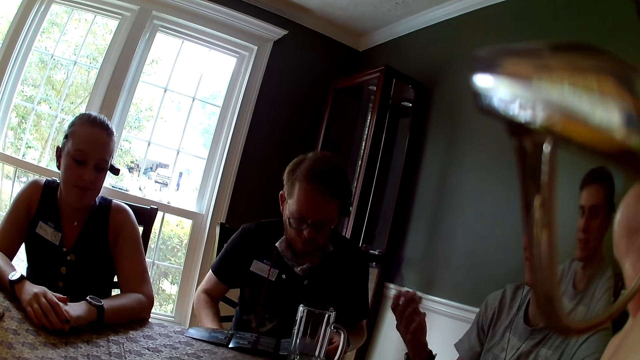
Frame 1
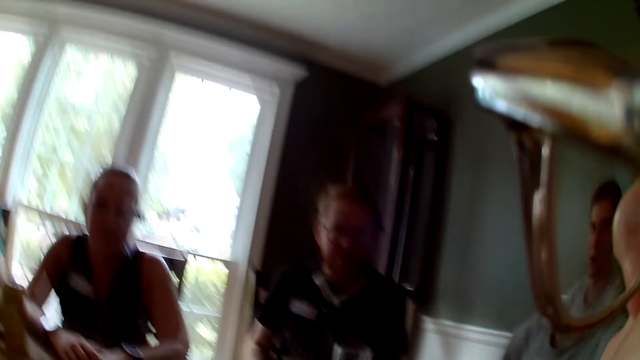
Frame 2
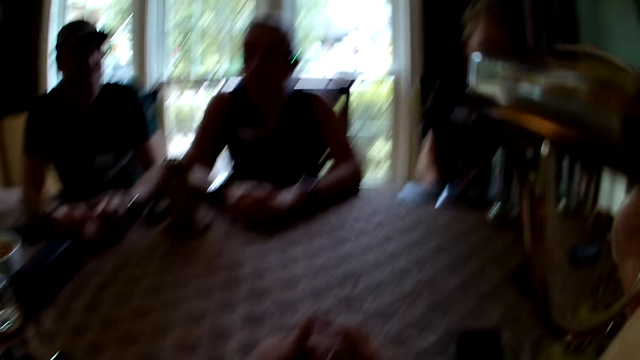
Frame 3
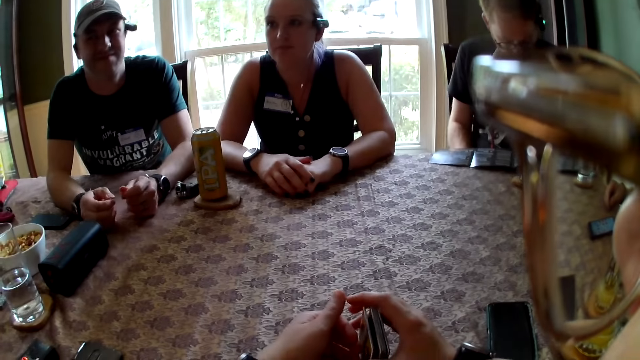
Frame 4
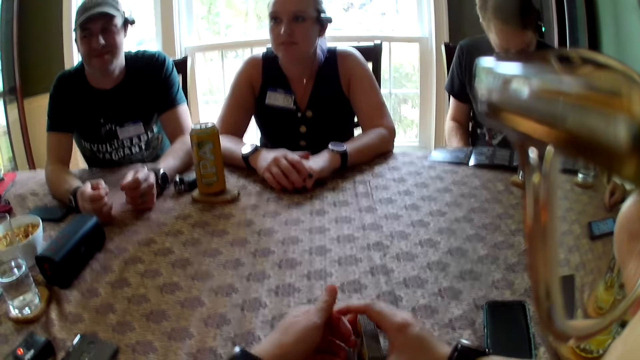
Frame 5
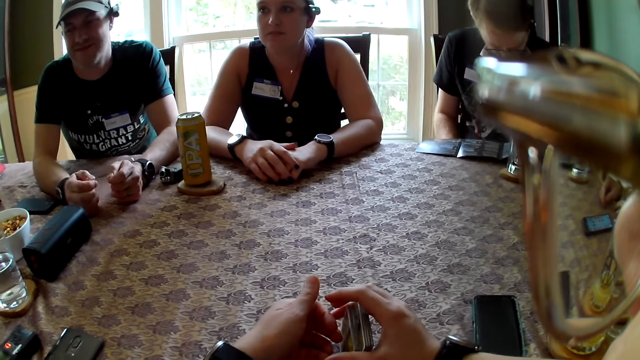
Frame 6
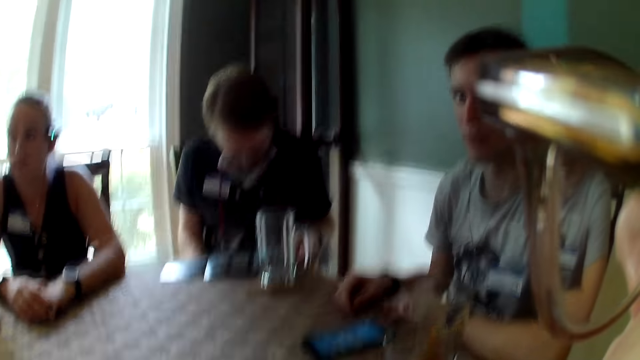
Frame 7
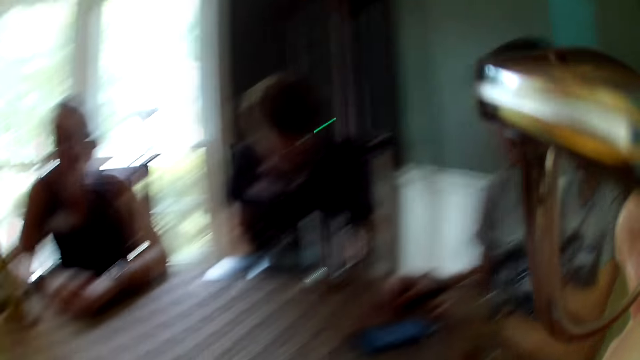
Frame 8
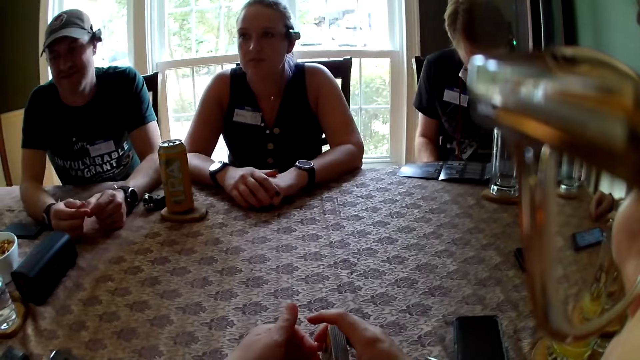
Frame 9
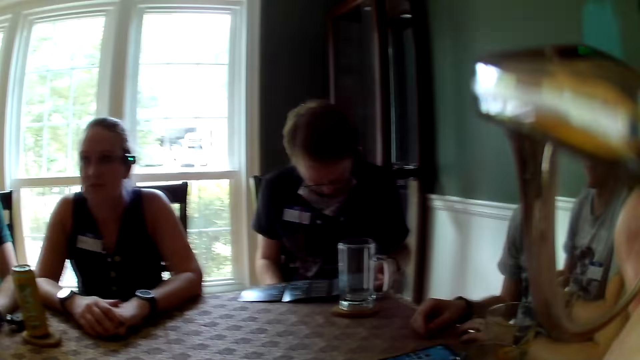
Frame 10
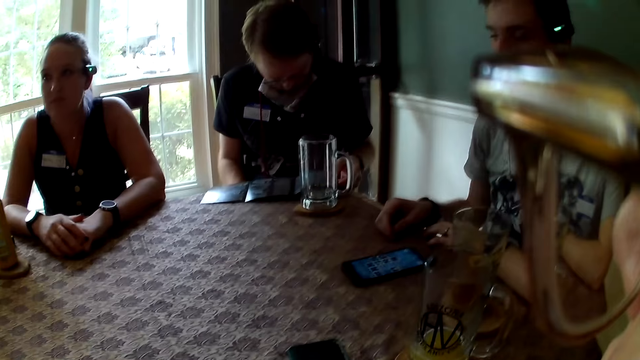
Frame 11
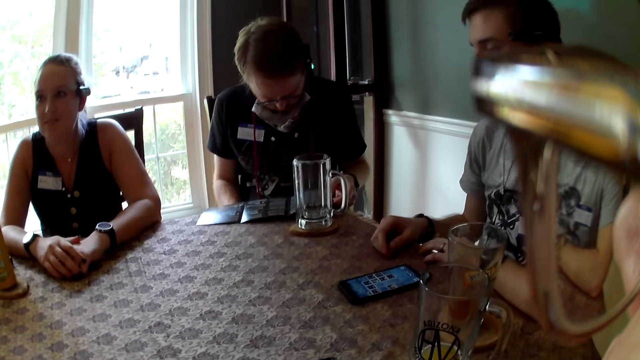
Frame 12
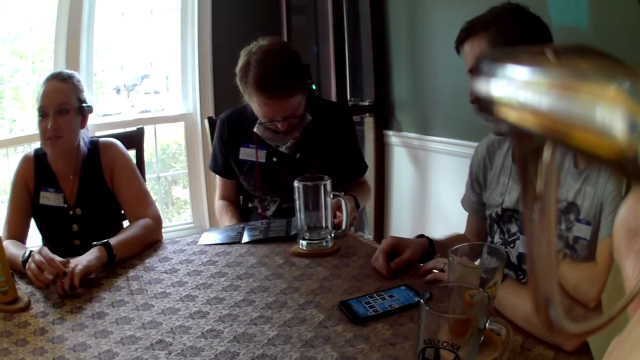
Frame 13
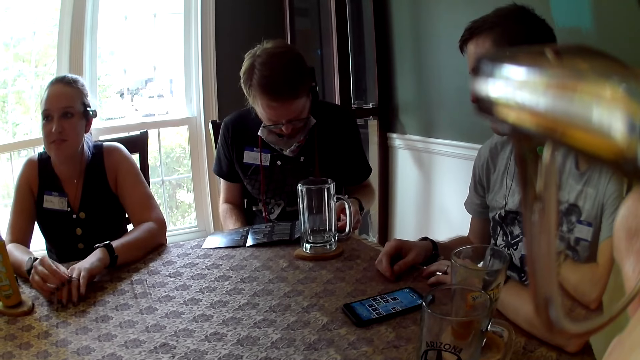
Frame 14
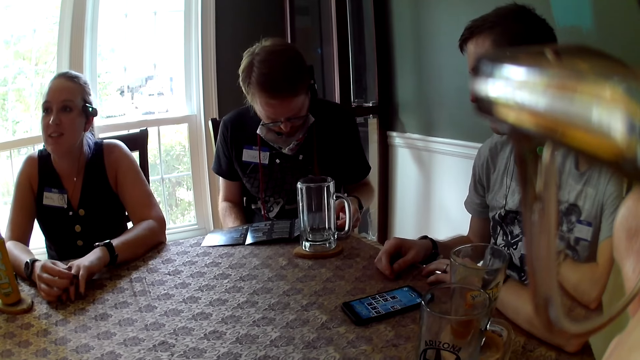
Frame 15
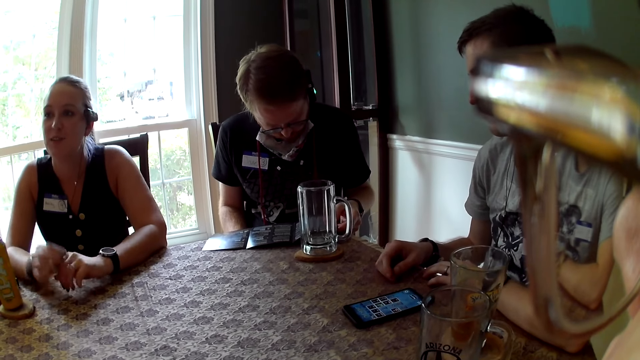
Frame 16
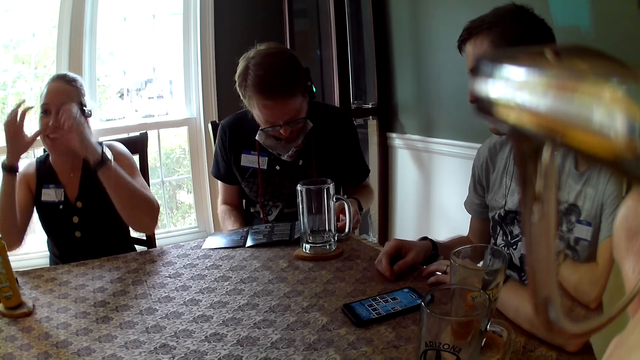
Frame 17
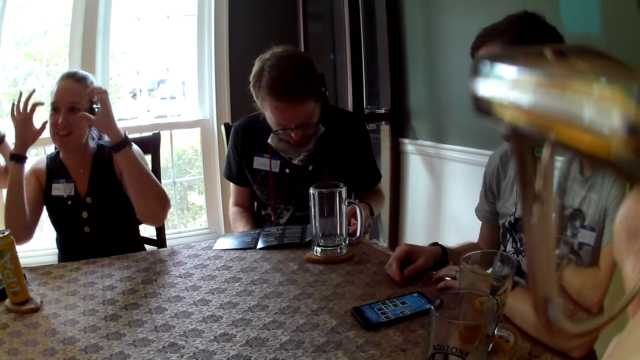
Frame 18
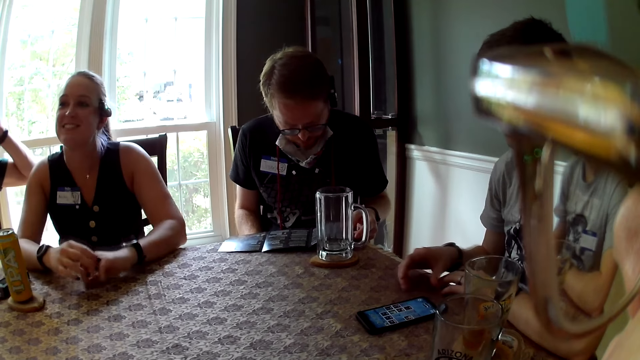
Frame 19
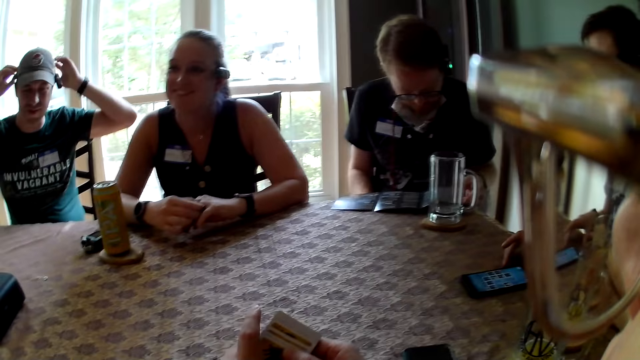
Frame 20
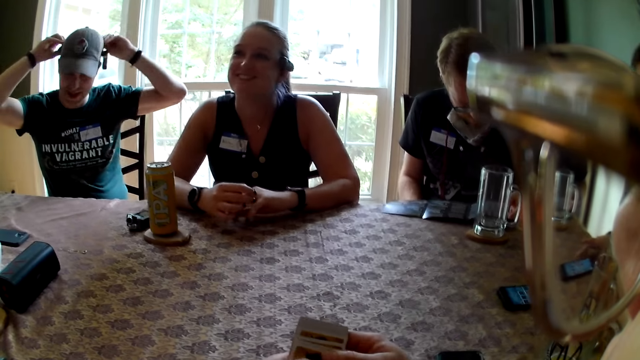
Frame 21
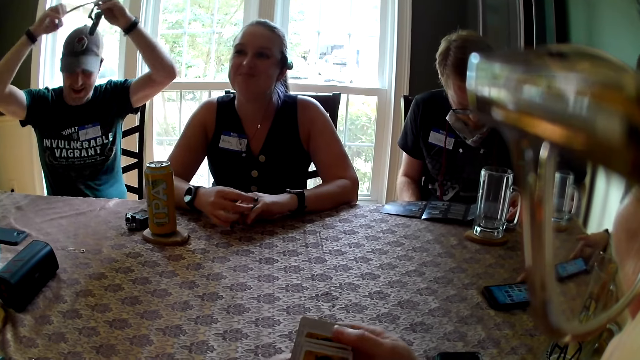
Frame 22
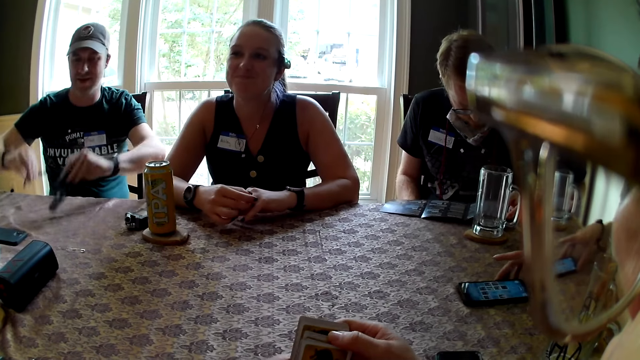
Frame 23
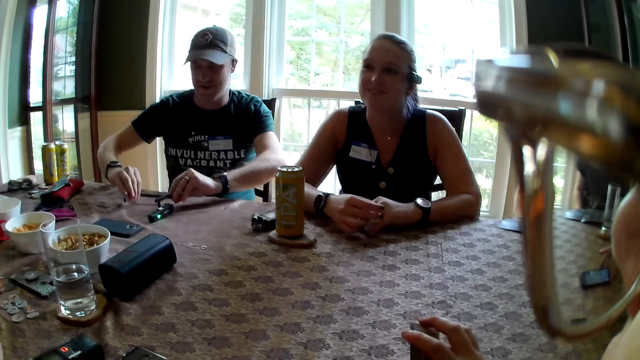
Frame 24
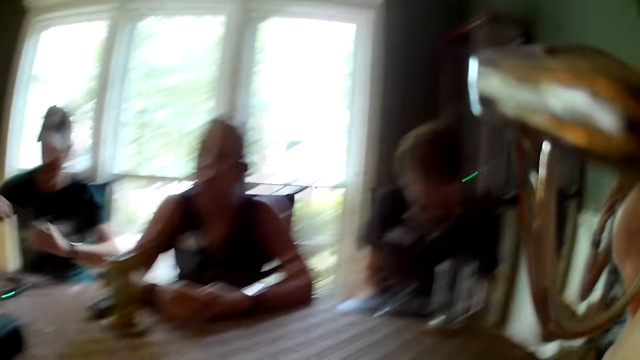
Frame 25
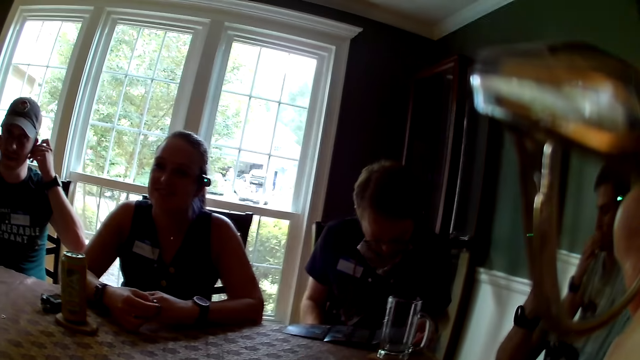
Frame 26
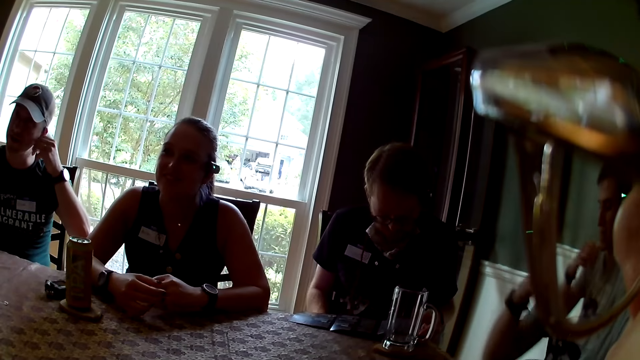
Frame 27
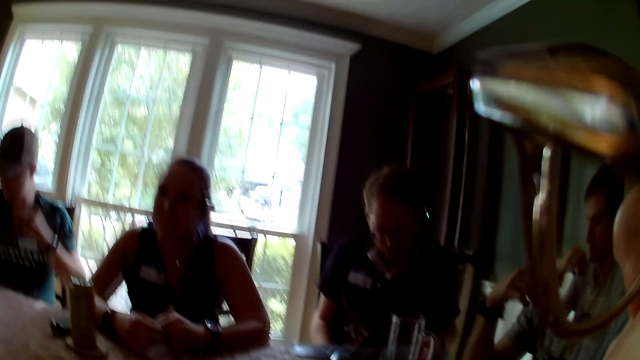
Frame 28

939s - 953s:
The camera wearer holds playing cards. A woman interacts with another woman. A man holds his cap with both hands. Another man slides the phone across the table with his right hand. The first man drops the camera on the table with both hands.

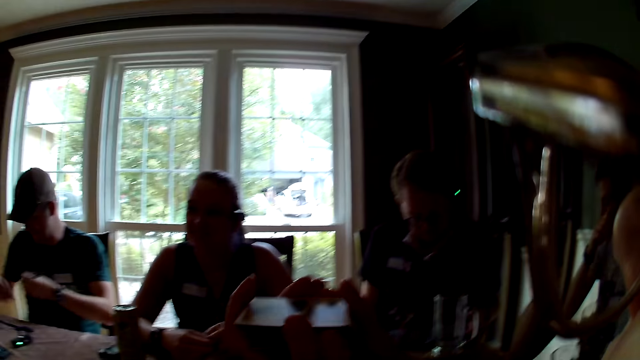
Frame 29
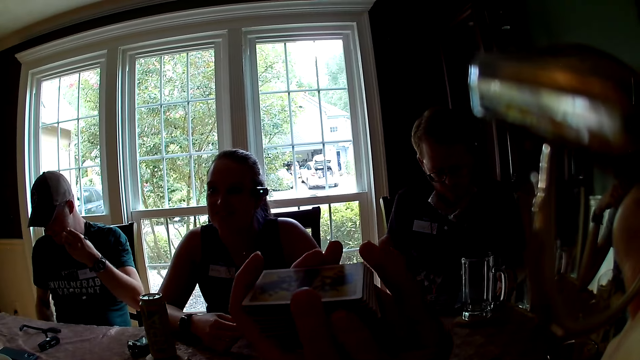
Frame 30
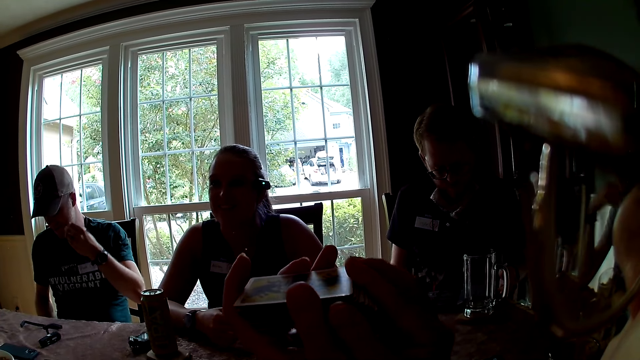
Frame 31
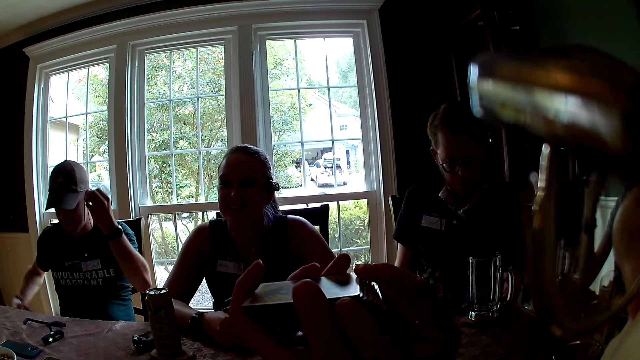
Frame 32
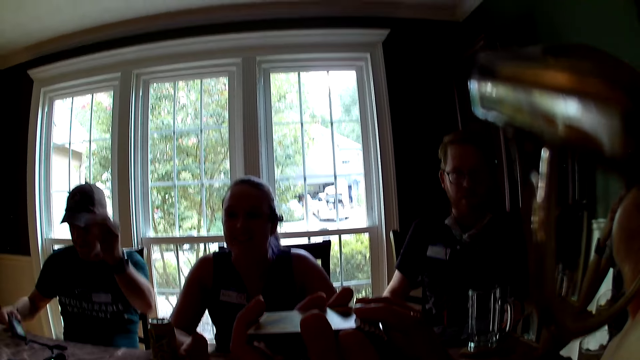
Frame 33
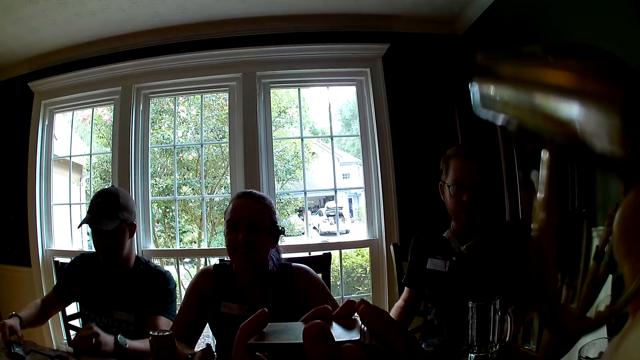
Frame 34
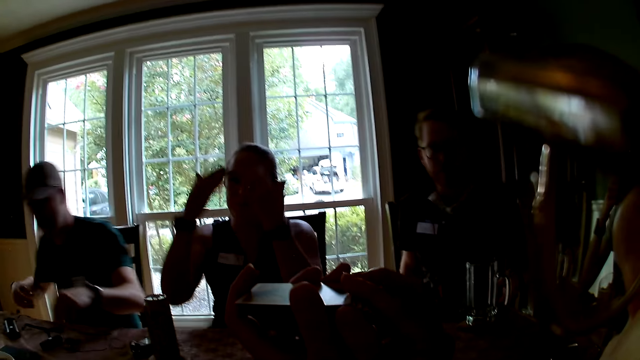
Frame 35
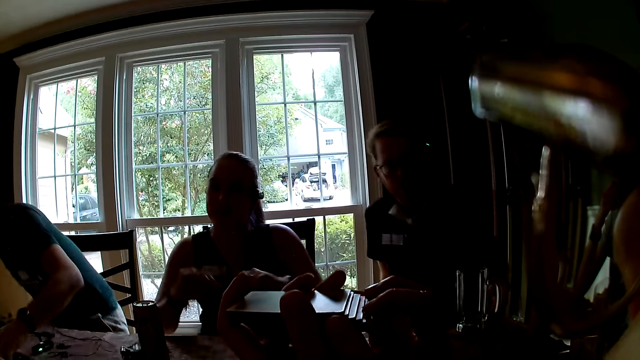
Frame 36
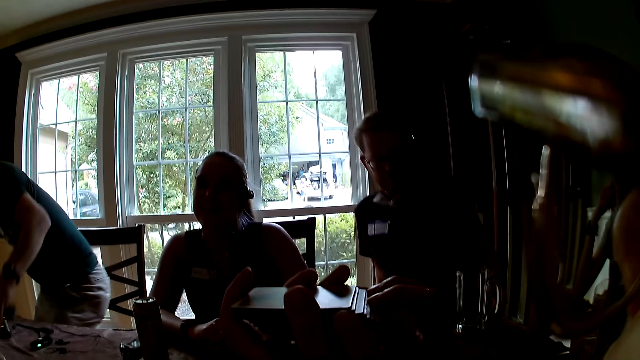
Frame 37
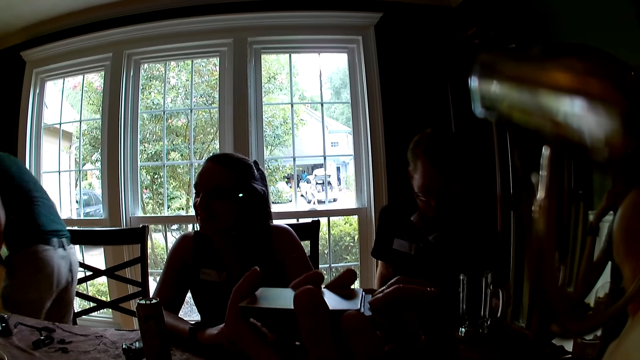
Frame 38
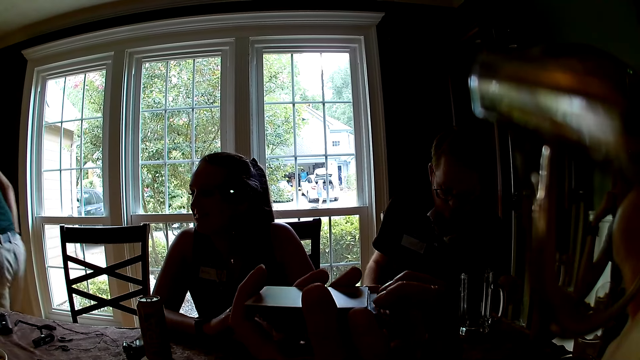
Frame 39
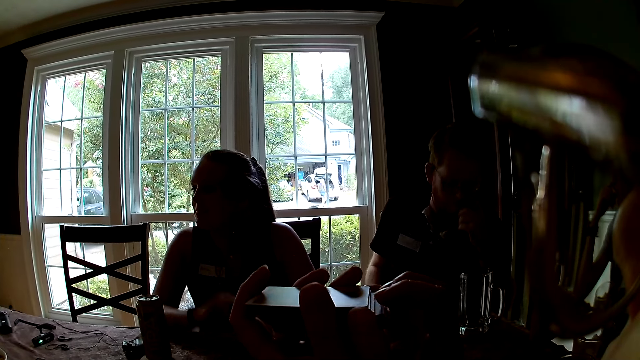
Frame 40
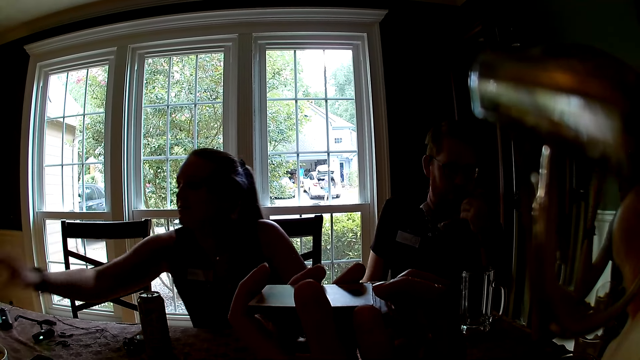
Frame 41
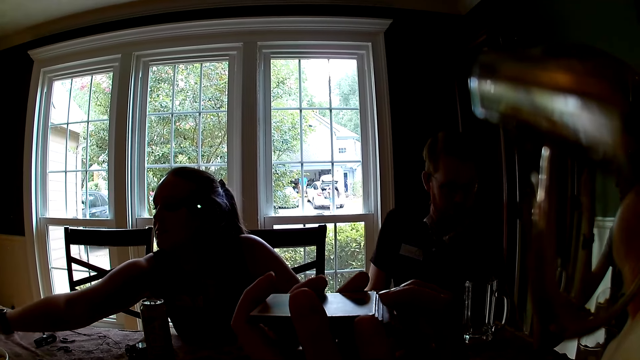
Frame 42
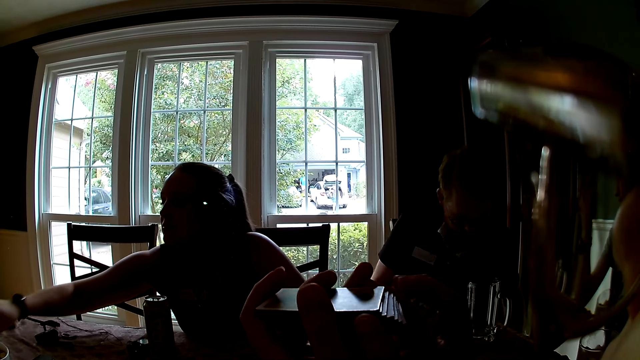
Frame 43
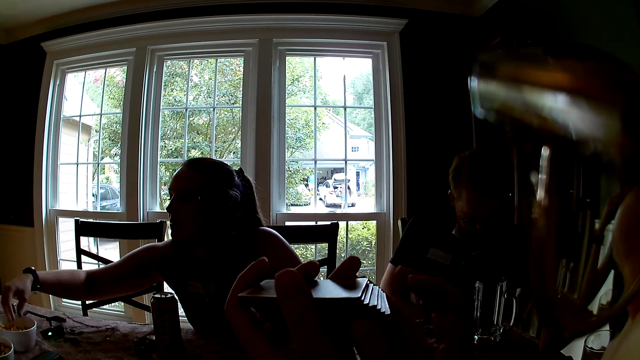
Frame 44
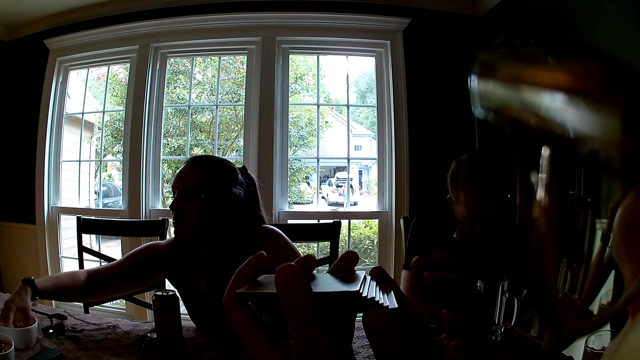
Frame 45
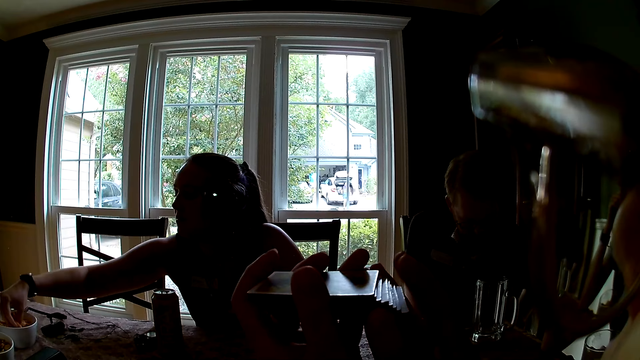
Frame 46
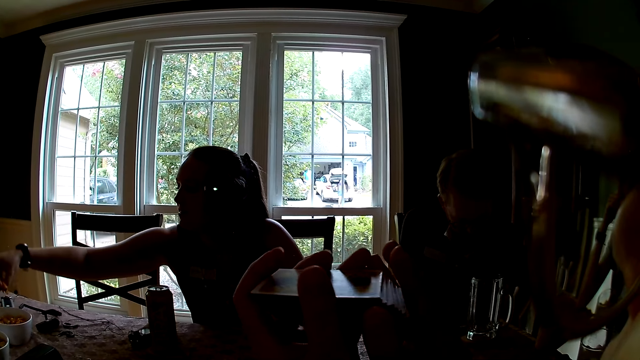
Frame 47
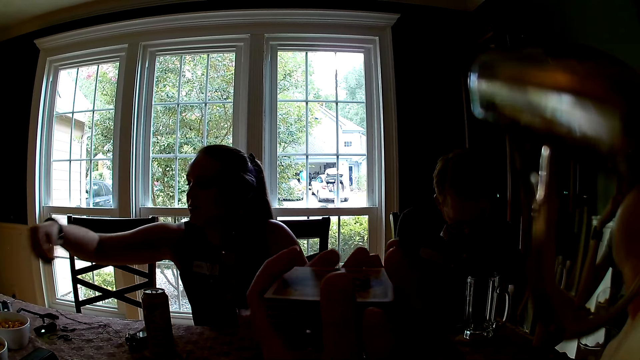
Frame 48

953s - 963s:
The camera wearer holds the playing cards in both hands. The man holds a dictaphone with both hands. A woman removes her dictaphone with both hands. The woman picks up some chips with her right hand.
